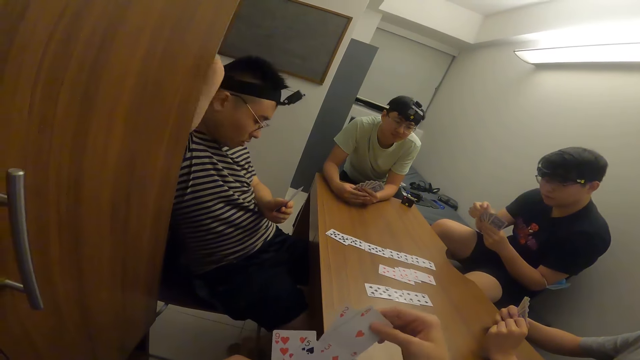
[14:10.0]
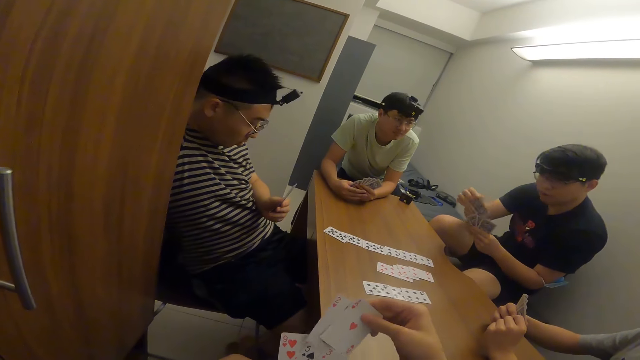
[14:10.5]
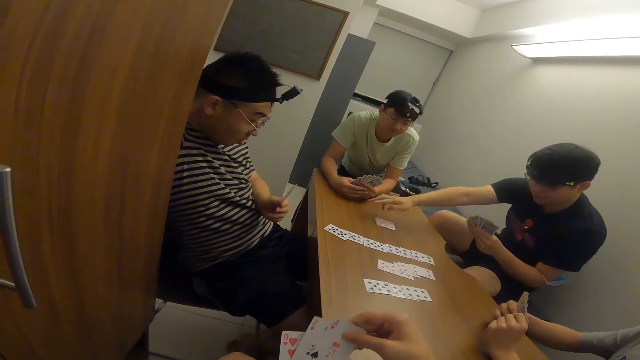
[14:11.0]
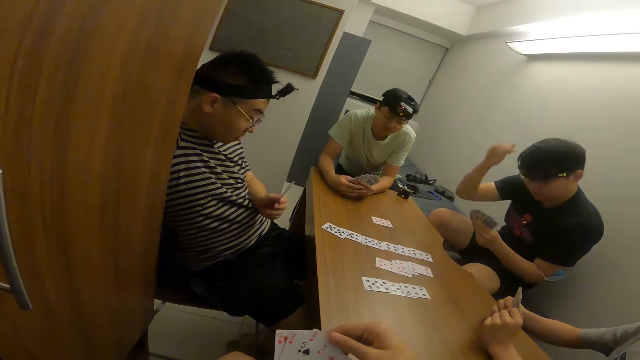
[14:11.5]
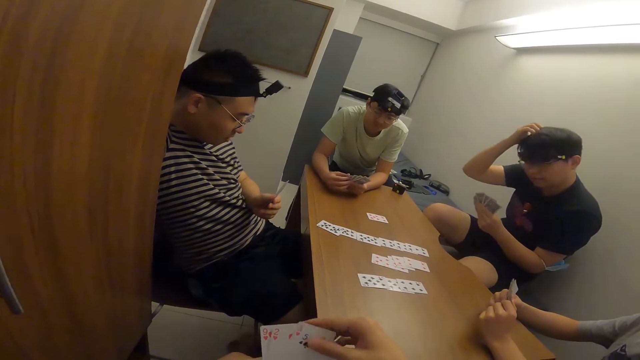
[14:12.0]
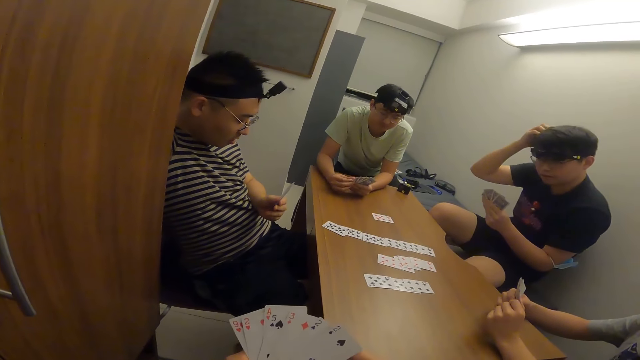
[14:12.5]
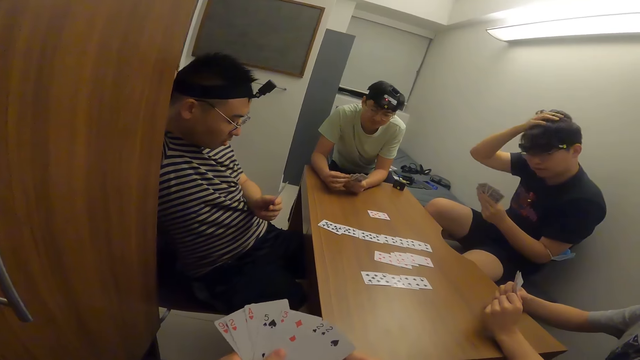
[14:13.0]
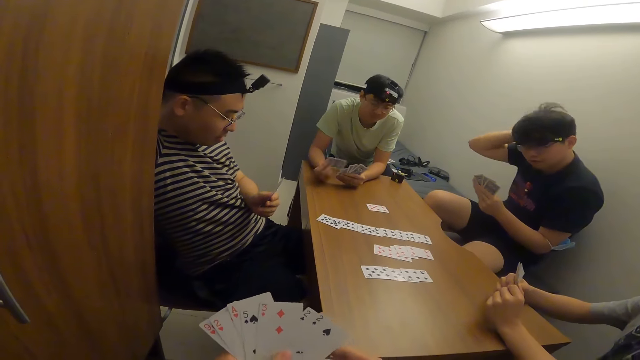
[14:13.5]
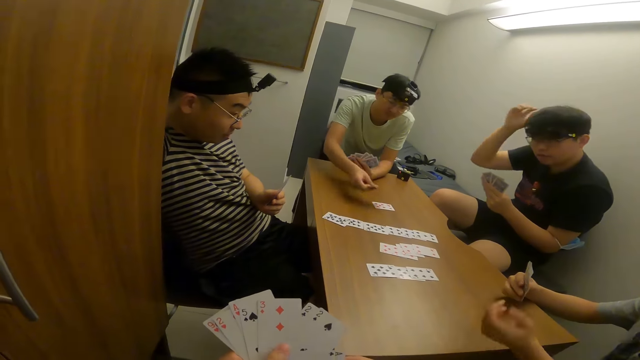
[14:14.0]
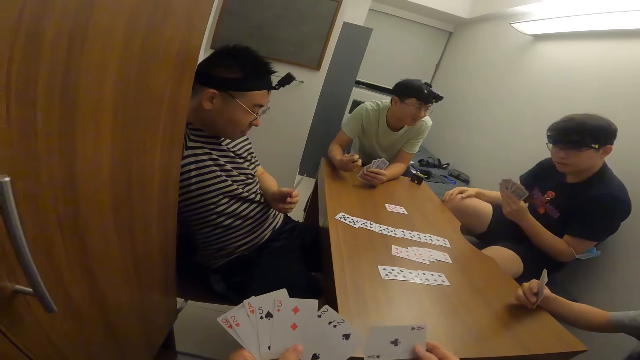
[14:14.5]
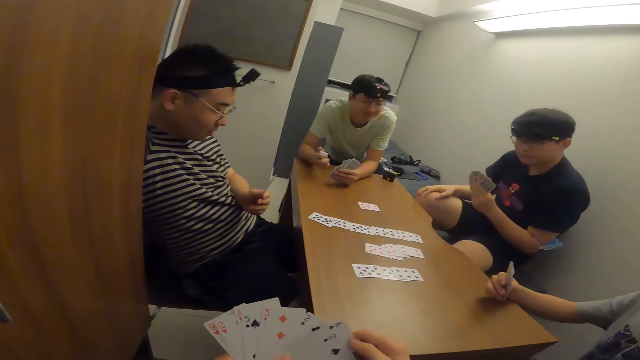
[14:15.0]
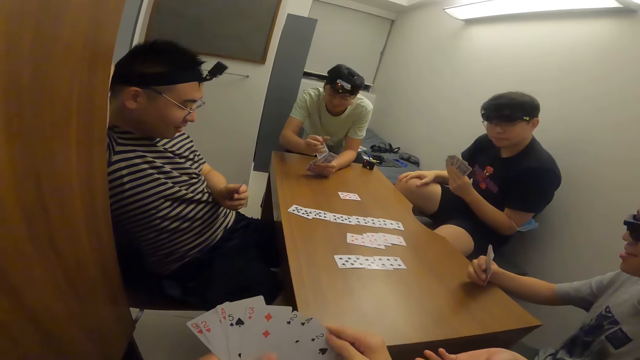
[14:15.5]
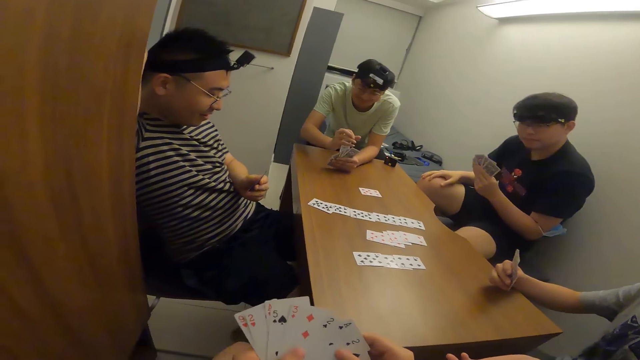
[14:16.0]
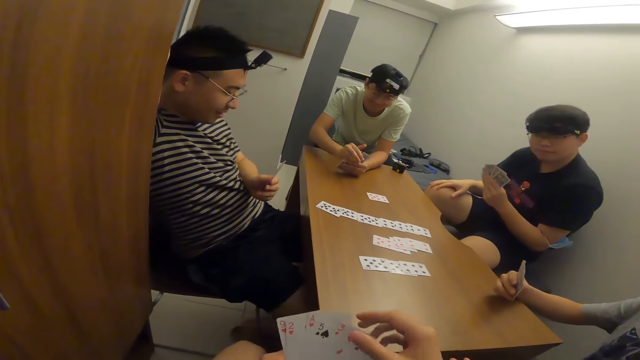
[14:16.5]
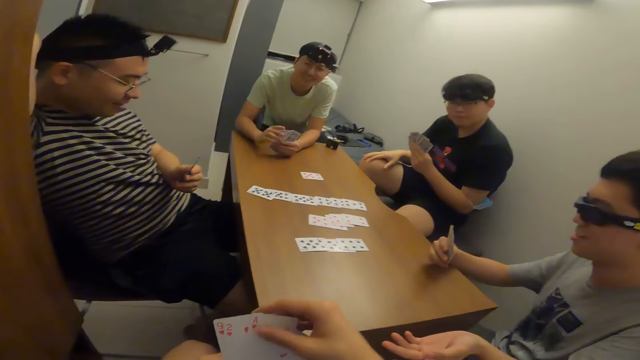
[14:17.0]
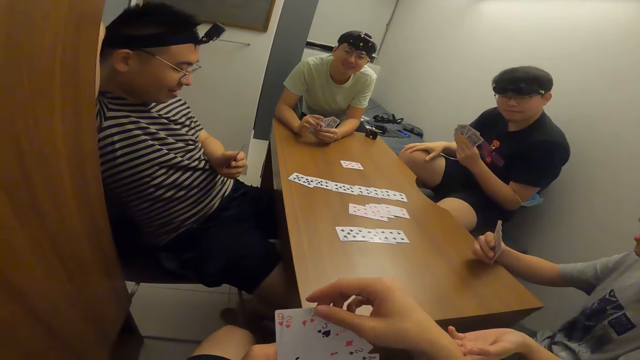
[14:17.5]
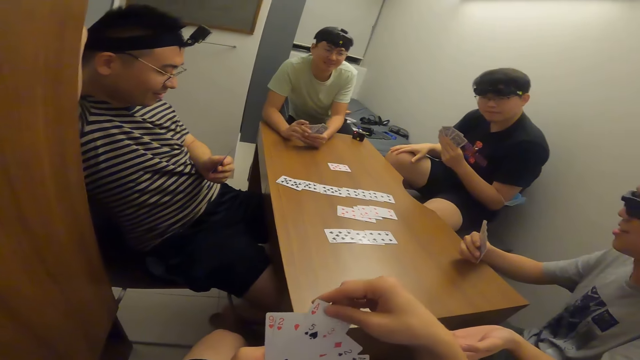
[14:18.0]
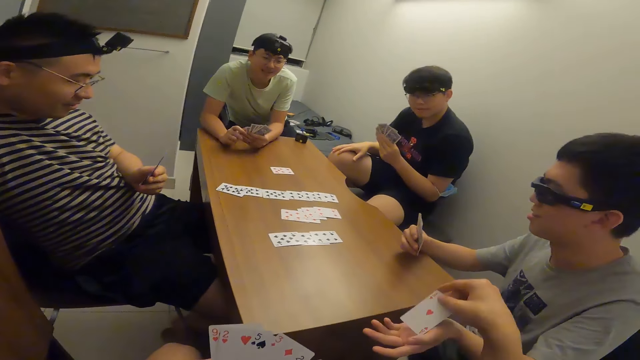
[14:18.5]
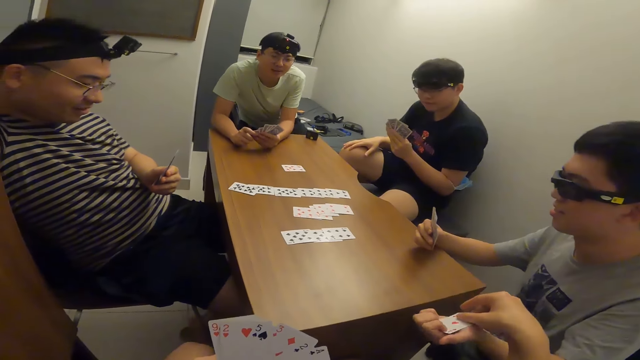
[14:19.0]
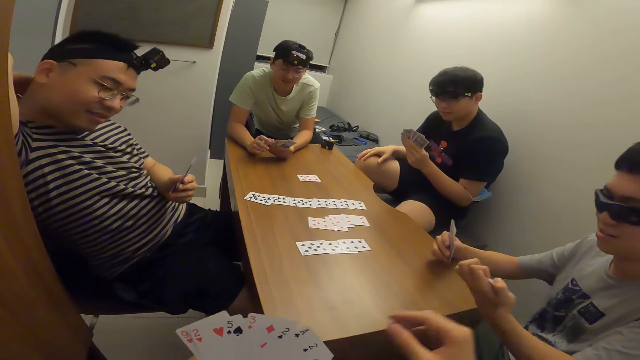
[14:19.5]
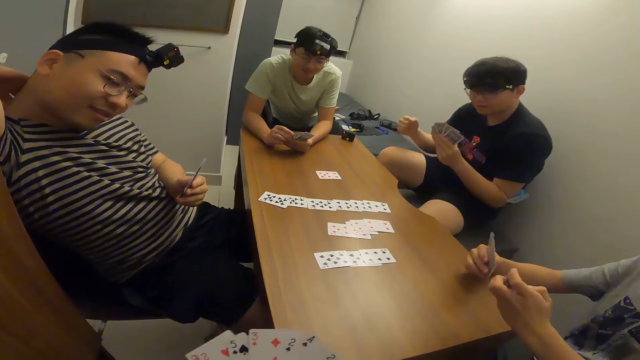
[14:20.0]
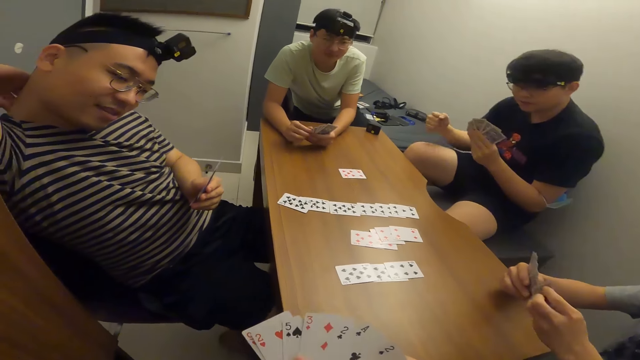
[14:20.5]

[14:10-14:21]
A person places a card on the table. The camera wearer shuffles his cards. He passes a card to a man with his right hand. He hands another person a card.

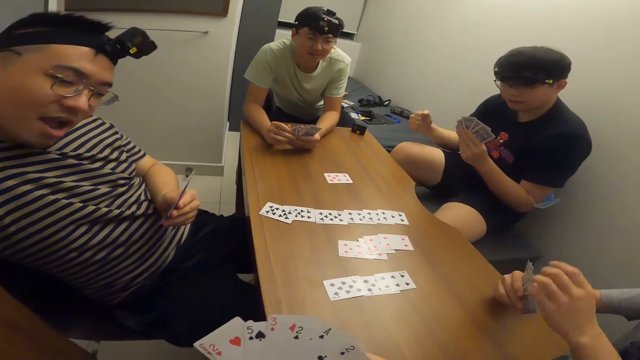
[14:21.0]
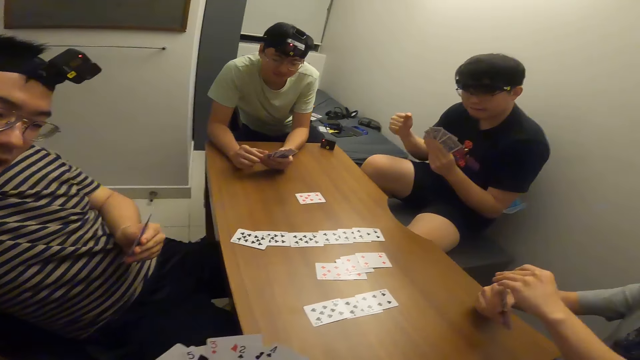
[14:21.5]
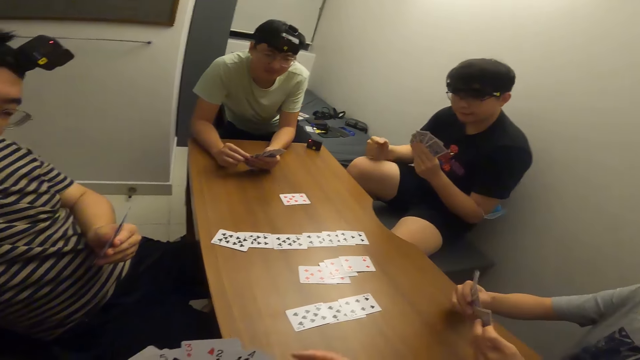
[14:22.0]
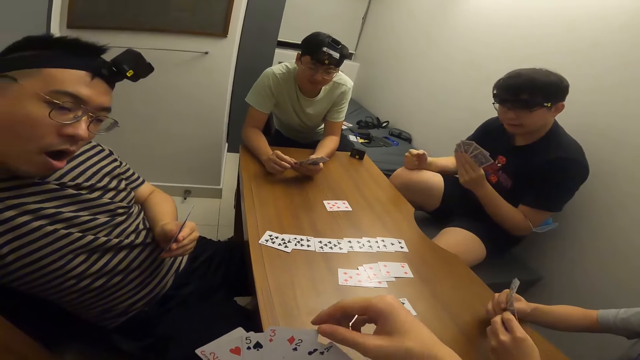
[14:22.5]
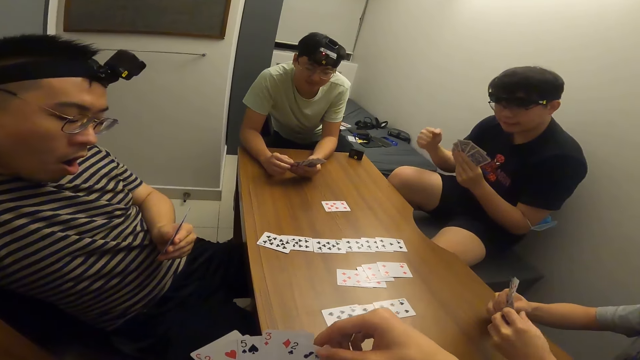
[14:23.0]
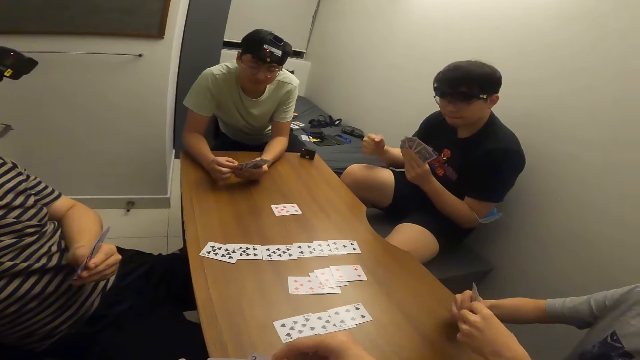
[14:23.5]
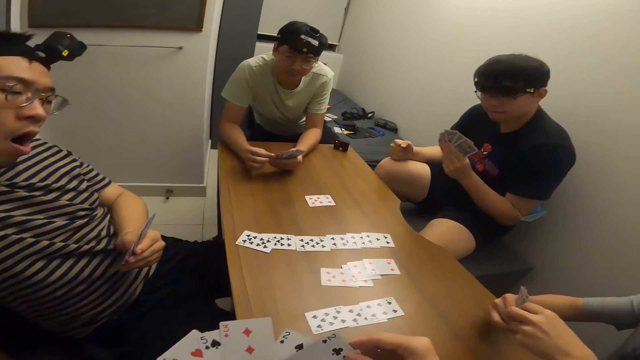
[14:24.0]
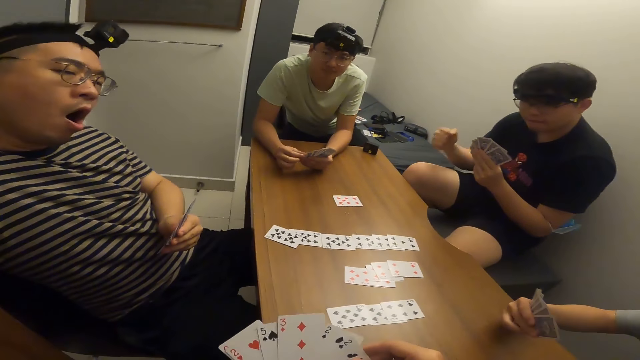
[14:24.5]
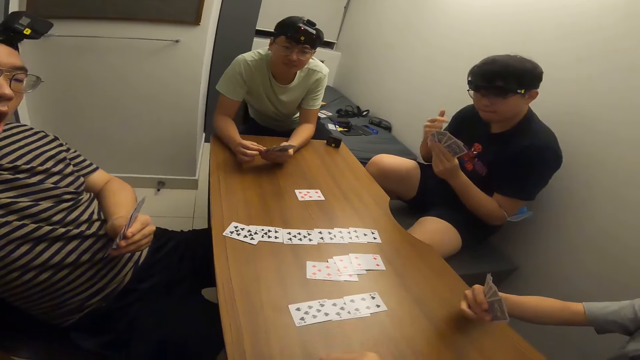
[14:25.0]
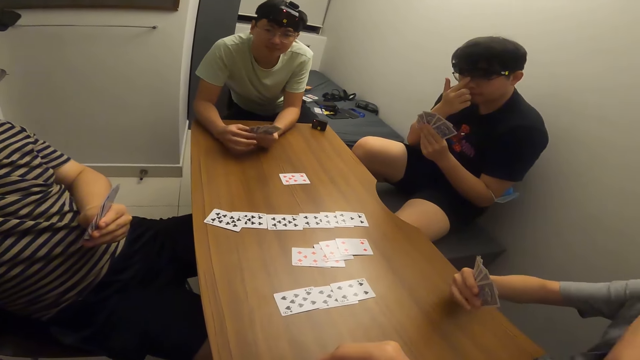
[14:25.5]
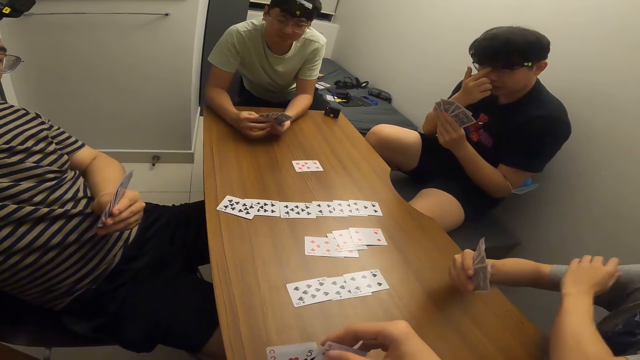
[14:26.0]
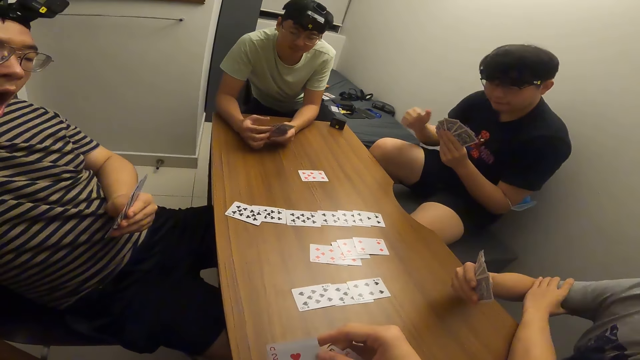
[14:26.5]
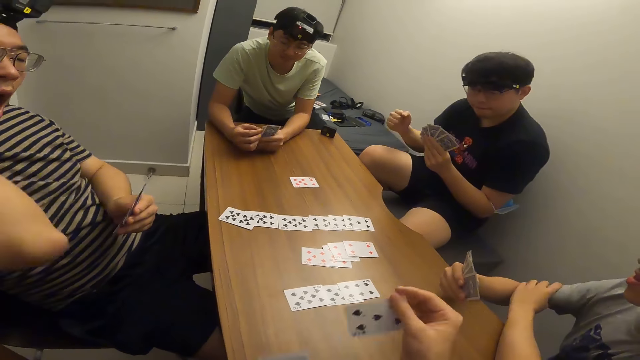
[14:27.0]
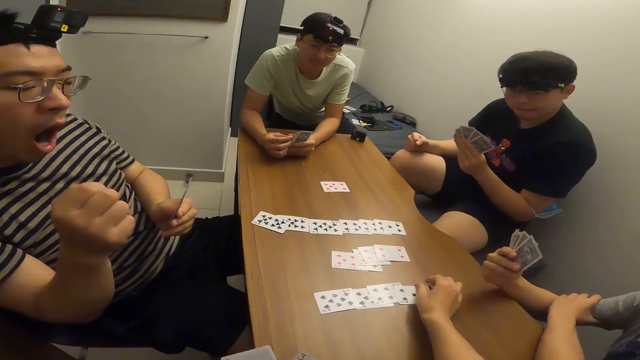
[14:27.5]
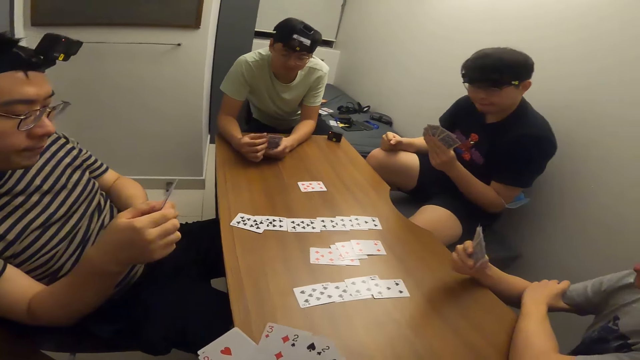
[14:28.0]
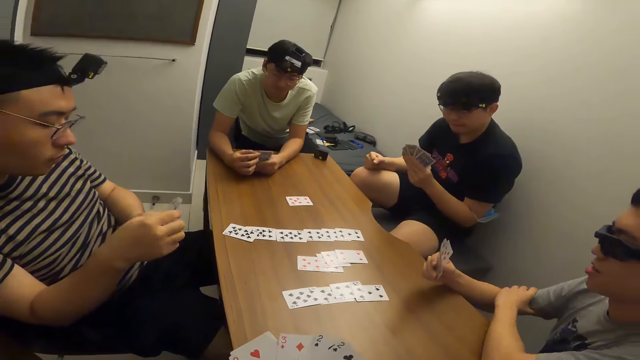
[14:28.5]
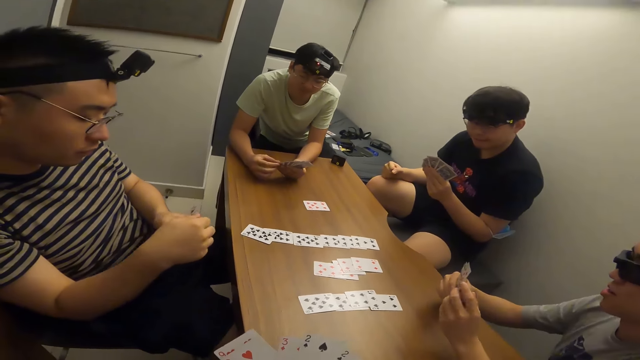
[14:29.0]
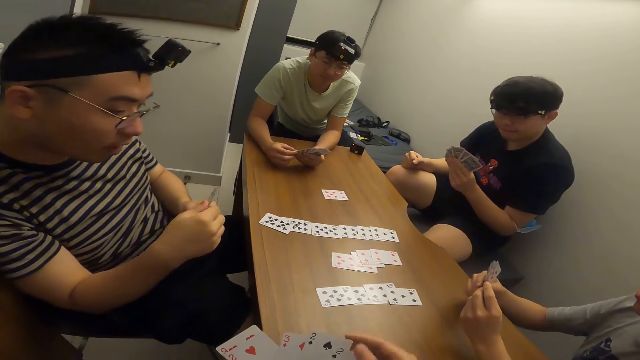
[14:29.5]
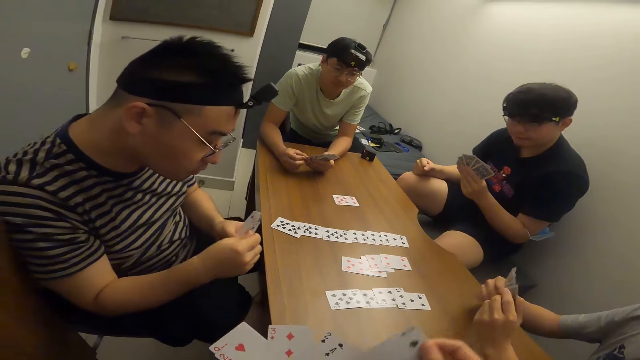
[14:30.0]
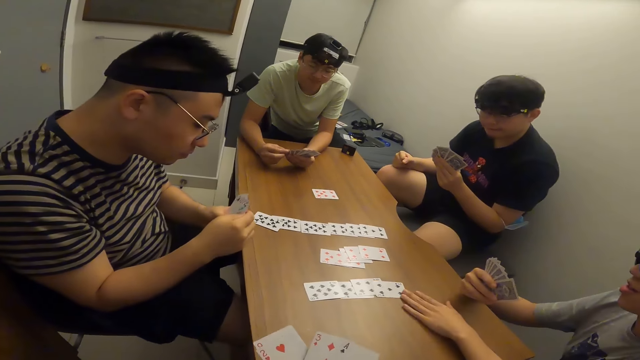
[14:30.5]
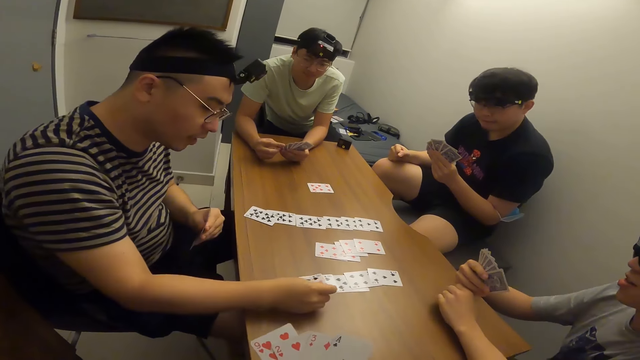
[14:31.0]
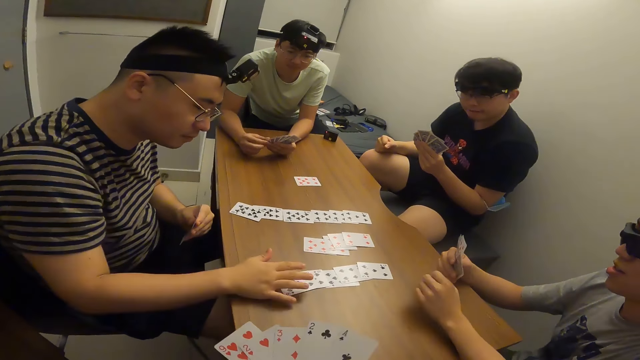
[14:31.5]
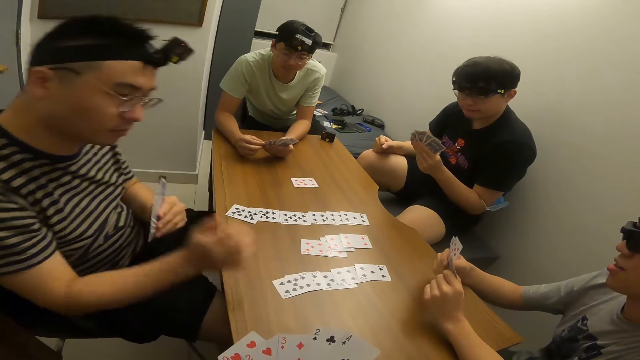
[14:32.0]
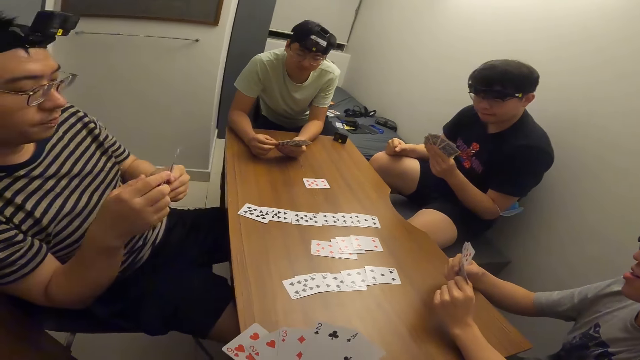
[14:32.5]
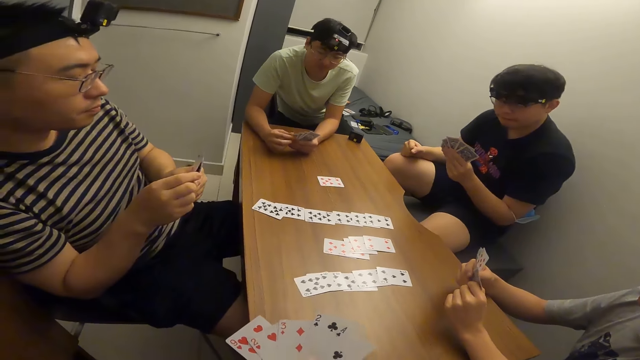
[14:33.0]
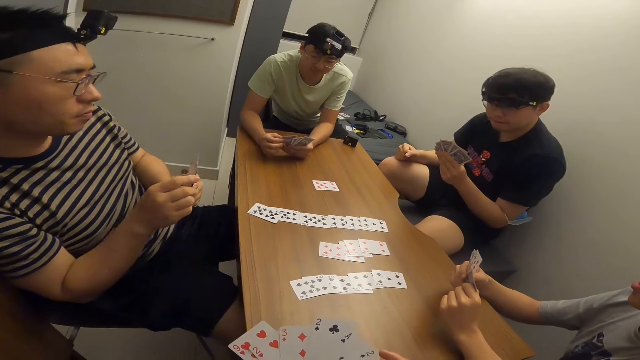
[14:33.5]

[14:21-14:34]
A person shuffles his cards. The camera wearer shuffles his cards. He places a card on the table with his right hand. He shuffles his cards. A man places a card on the table with his right hand.
